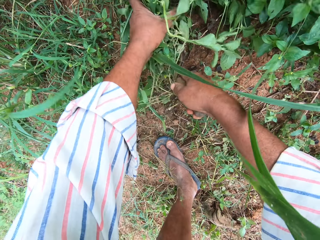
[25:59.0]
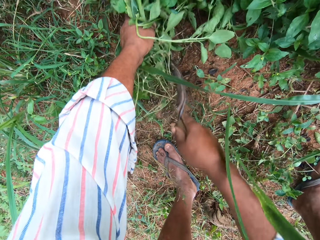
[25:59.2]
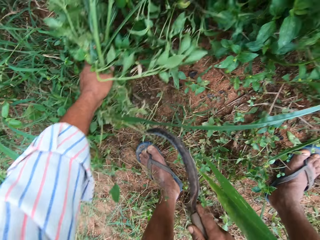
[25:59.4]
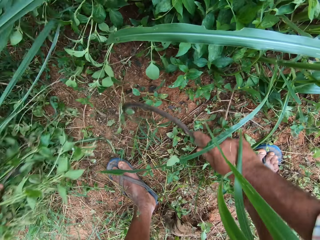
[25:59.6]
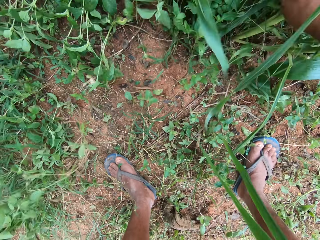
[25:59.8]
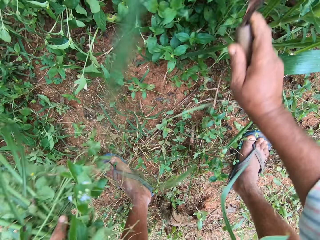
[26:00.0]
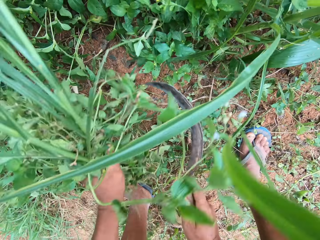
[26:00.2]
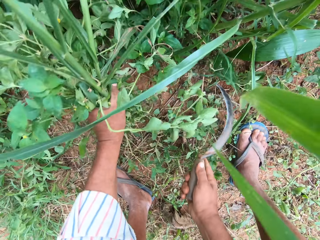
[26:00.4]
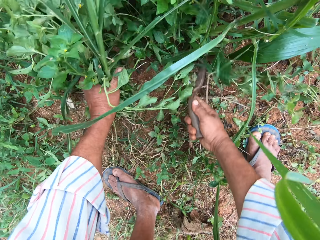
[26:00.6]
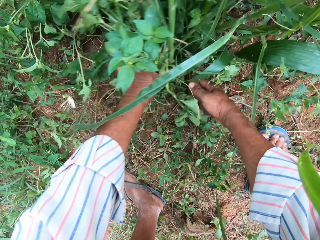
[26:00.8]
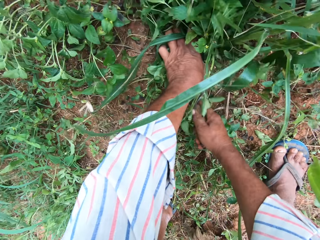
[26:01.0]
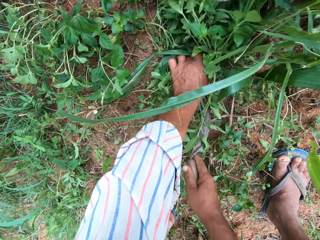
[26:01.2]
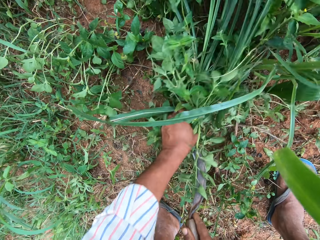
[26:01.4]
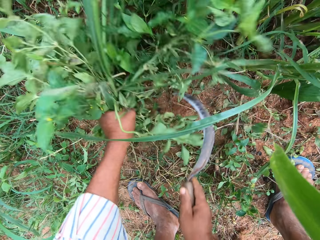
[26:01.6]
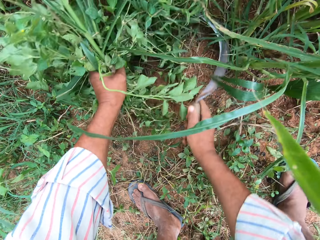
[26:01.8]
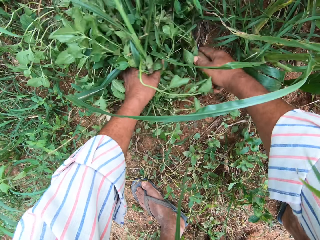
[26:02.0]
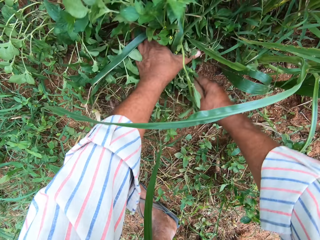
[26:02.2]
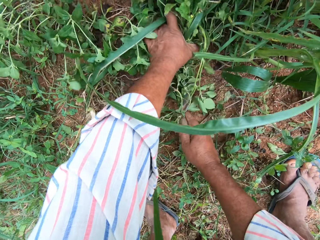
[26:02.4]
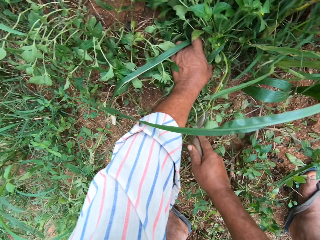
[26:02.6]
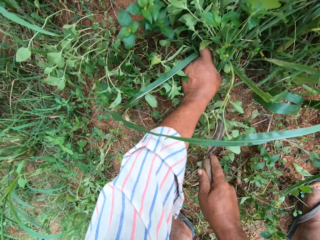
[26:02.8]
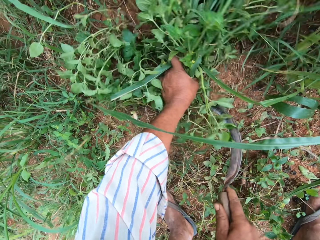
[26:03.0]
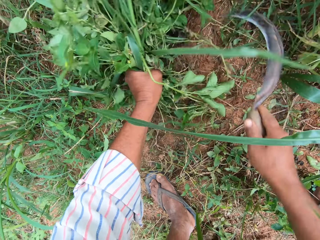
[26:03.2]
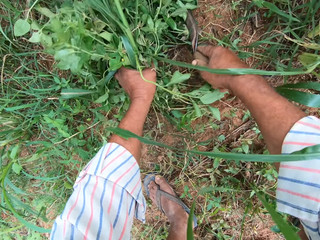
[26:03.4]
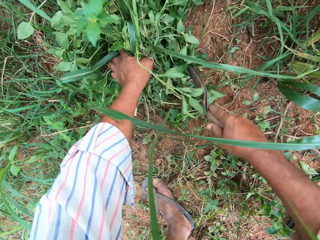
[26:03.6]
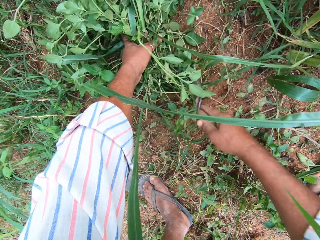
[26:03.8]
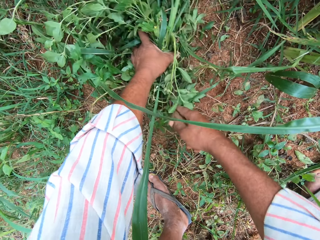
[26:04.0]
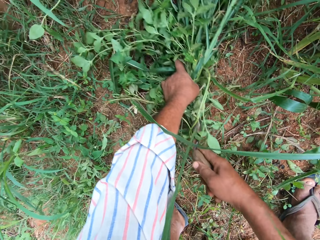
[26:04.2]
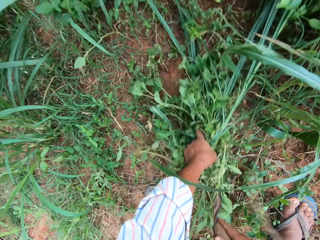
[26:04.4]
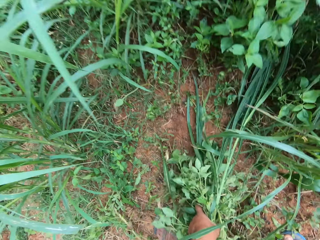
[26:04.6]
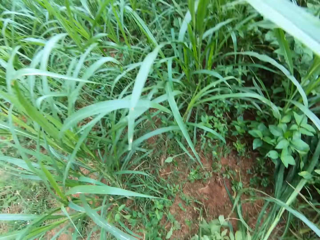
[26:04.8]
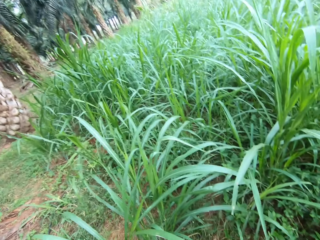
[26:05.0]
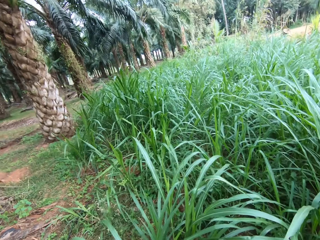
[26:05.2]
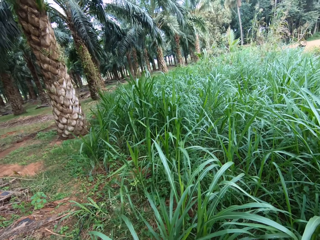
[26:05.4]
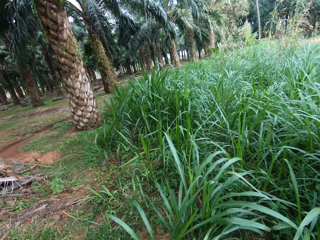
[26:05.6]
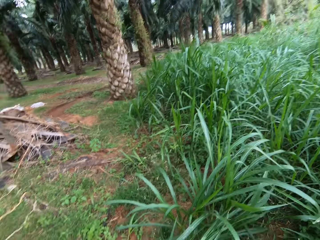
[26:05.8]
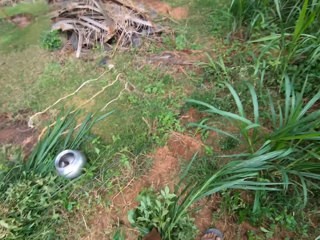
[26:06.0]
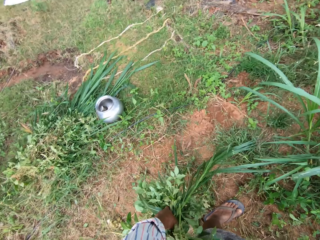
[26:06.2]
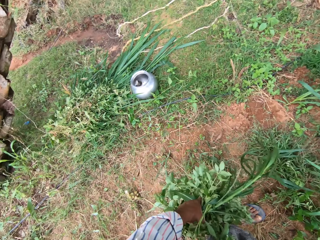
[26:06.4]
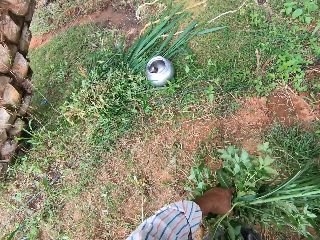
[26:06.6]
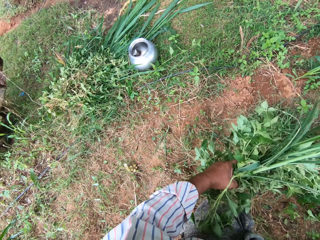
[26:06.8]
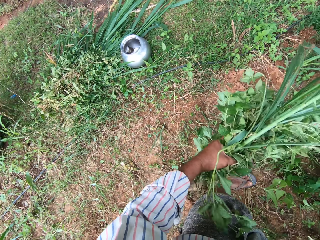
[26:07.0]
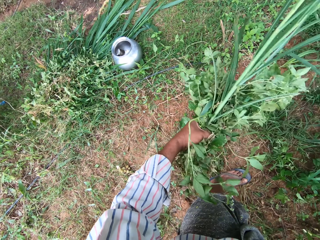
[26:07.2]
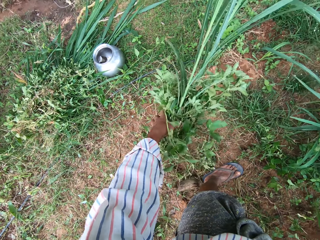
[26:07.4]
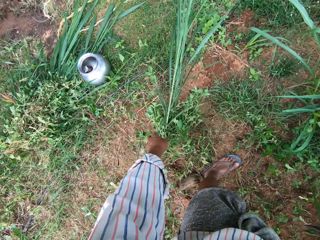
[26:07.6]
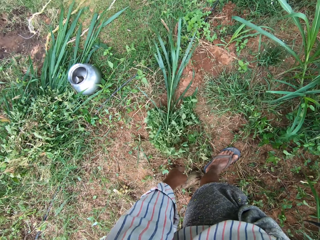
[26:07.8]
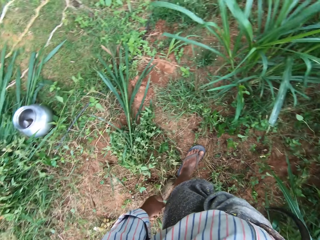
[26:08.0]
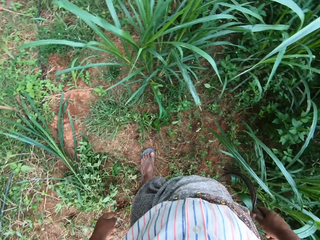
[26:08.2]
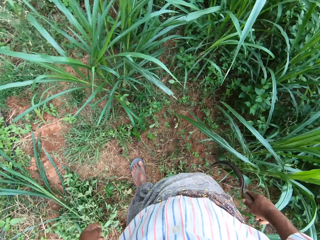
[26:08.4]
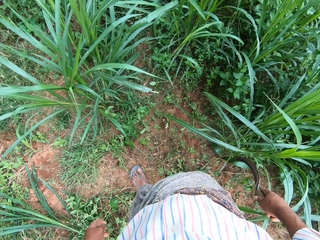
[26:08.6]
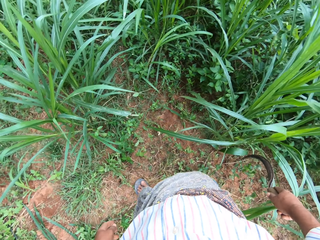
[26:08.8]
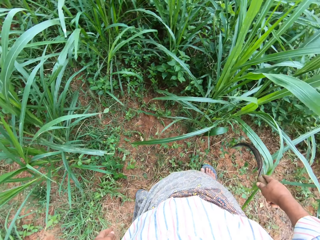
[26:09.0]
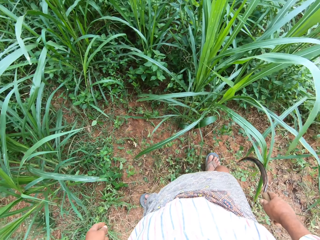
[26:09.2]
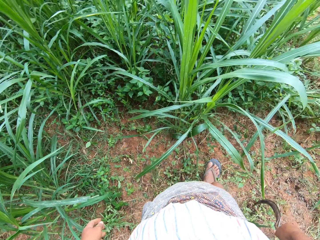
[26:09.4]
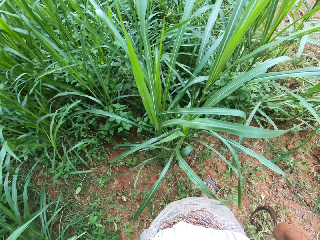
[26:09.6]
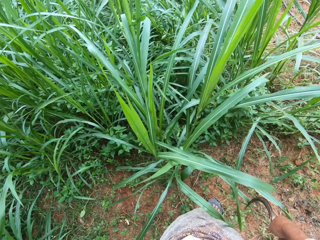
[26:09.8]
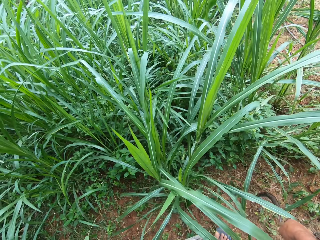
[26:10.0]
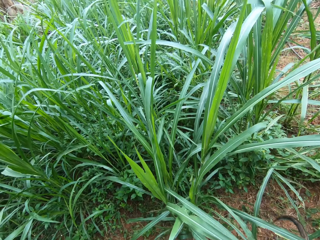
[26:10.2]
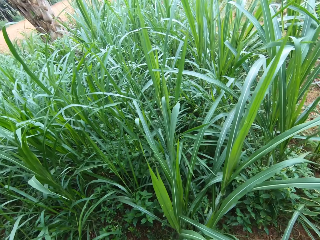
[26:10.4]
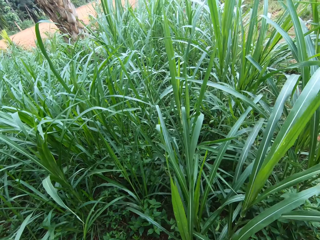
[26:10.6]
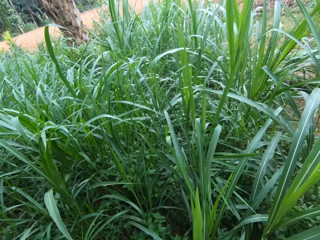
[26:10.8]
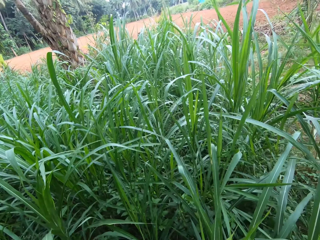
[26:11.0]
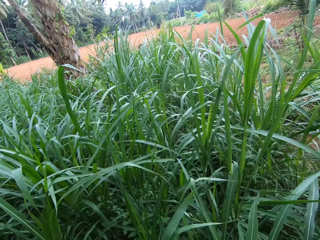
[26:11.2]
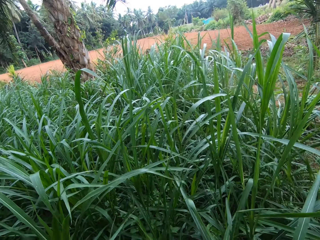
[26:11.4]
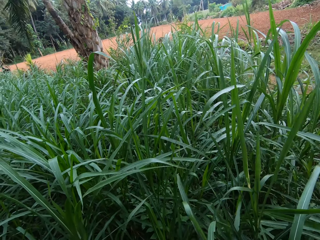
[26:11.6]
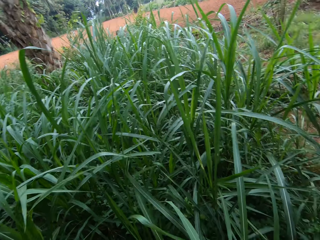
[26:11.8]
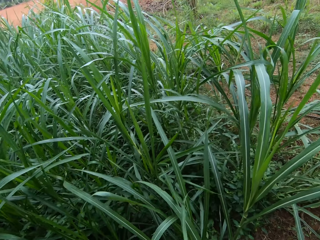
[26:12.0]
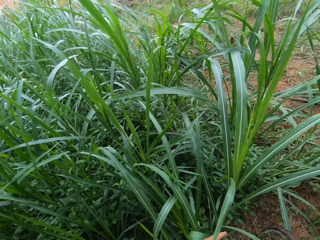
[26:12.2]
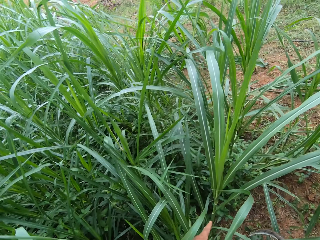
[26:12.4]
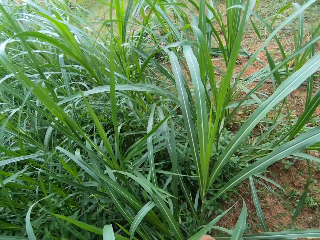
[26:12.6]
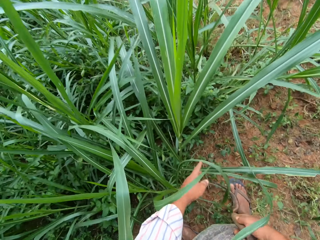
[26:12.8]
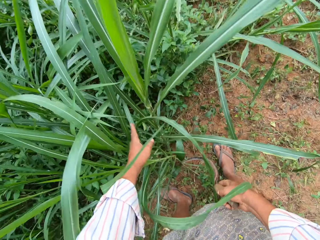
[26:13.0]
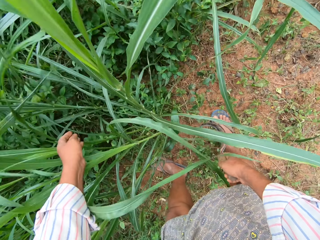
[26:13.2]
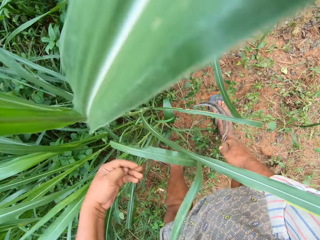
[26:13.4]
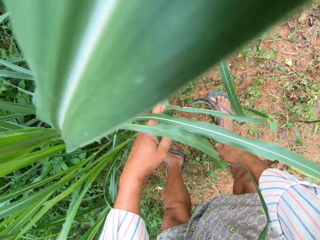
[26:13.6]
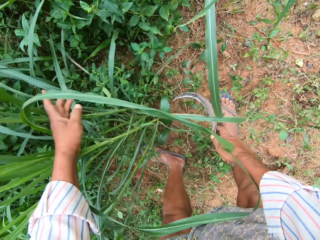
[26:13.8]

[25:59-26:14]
The camera wearer cuts grasses. They cut grasses repeatedly. They drop the grass on the ground. They look around.

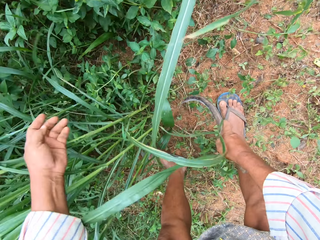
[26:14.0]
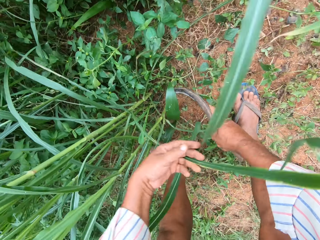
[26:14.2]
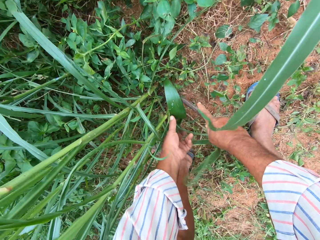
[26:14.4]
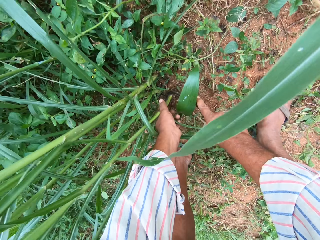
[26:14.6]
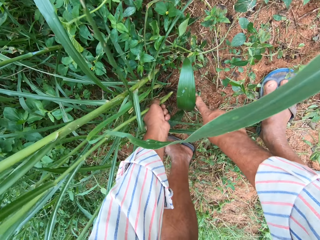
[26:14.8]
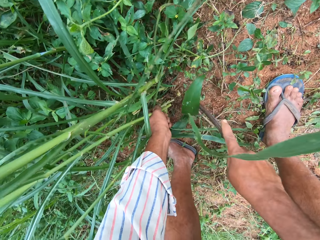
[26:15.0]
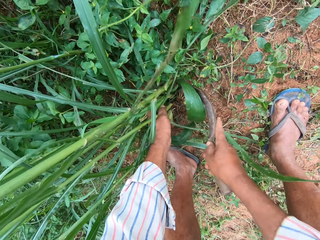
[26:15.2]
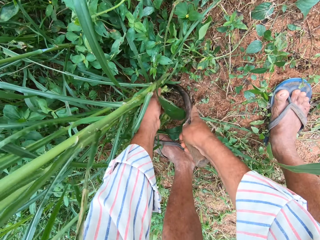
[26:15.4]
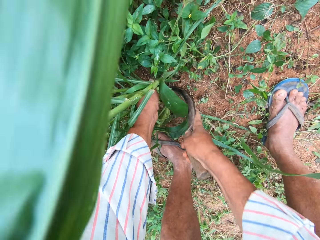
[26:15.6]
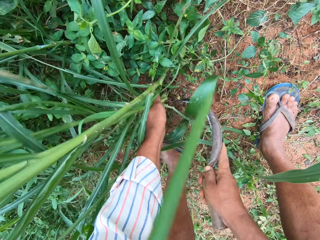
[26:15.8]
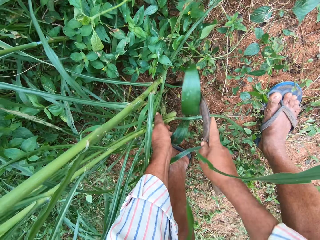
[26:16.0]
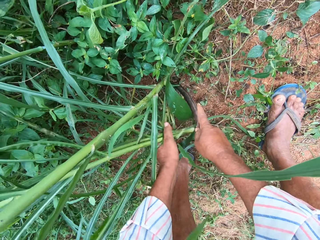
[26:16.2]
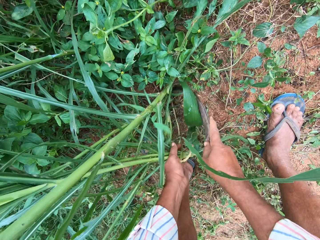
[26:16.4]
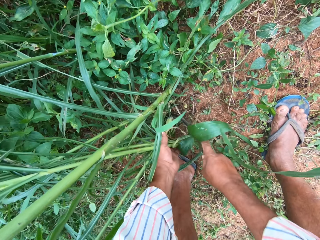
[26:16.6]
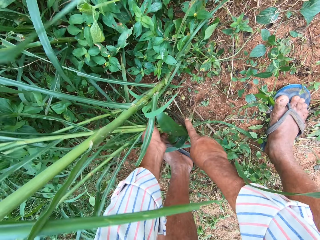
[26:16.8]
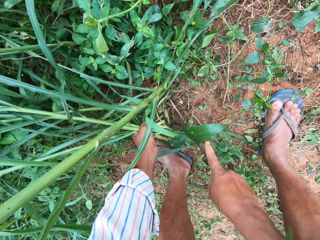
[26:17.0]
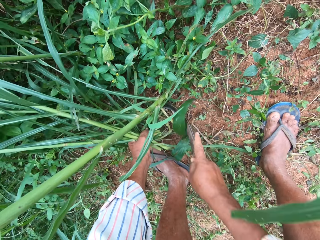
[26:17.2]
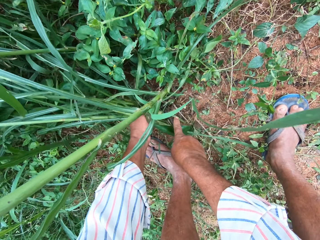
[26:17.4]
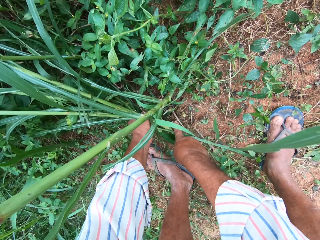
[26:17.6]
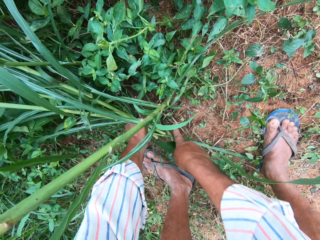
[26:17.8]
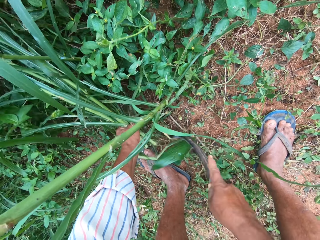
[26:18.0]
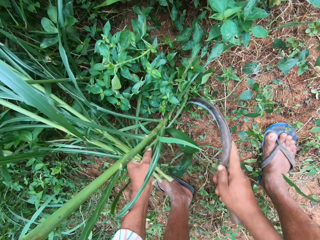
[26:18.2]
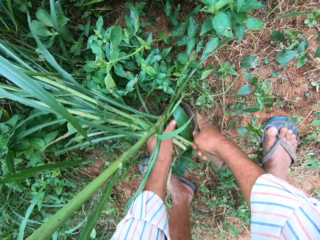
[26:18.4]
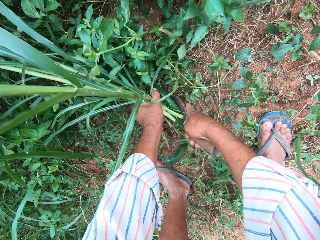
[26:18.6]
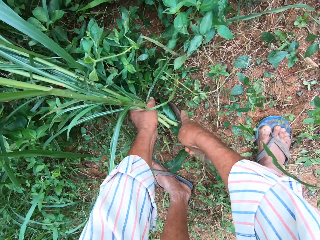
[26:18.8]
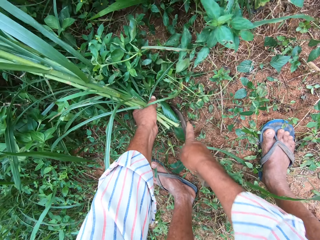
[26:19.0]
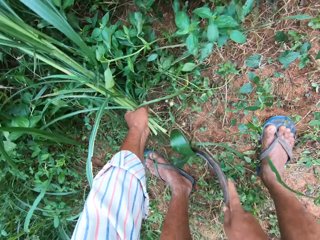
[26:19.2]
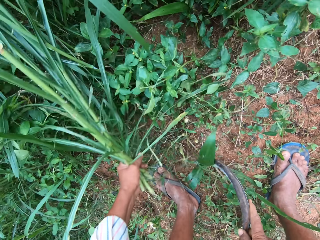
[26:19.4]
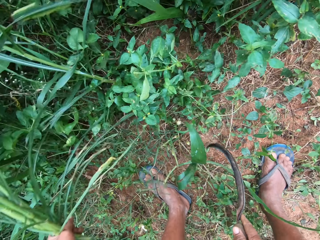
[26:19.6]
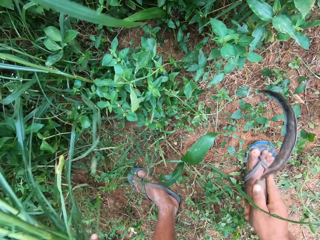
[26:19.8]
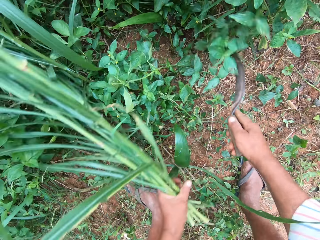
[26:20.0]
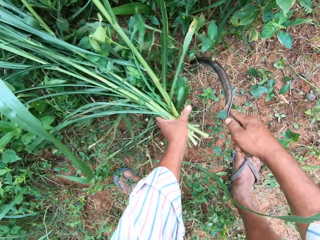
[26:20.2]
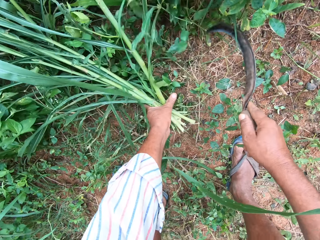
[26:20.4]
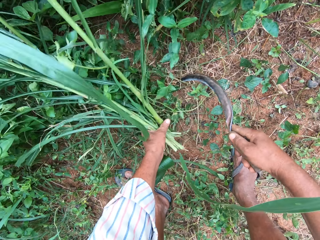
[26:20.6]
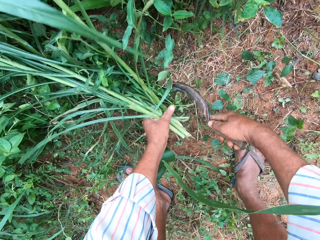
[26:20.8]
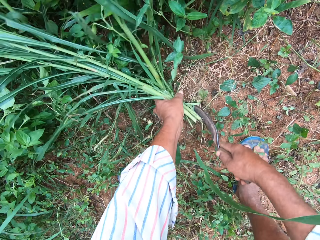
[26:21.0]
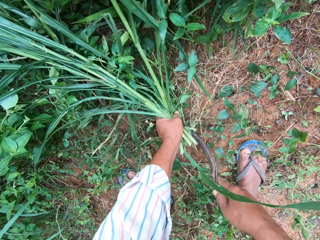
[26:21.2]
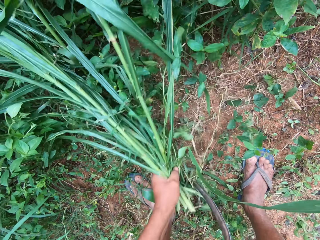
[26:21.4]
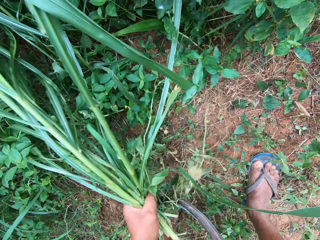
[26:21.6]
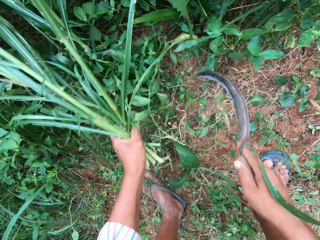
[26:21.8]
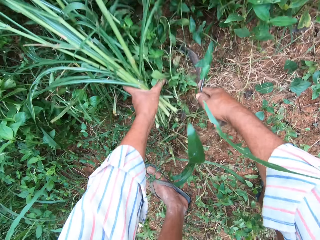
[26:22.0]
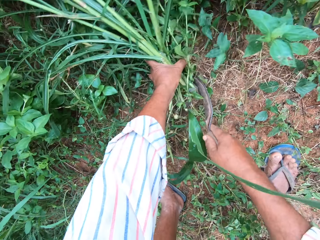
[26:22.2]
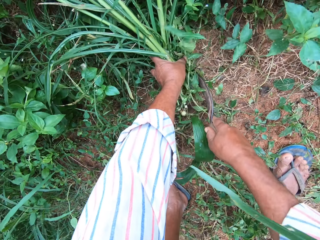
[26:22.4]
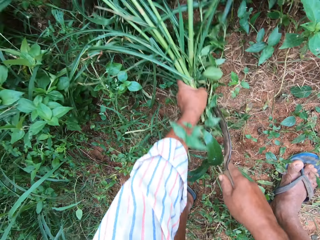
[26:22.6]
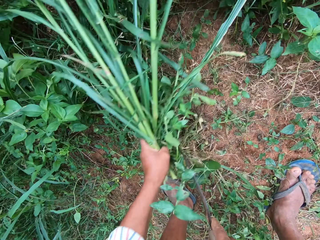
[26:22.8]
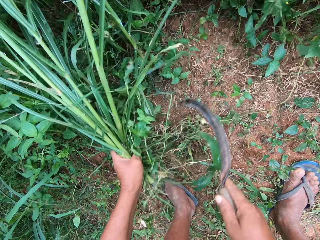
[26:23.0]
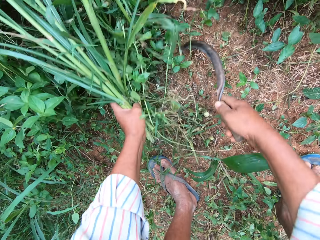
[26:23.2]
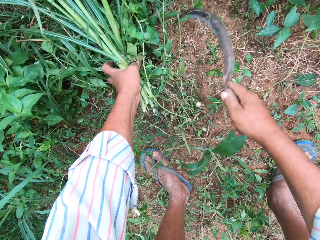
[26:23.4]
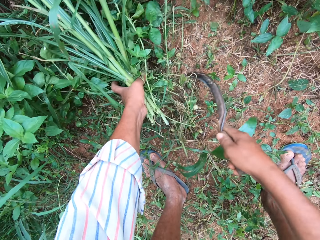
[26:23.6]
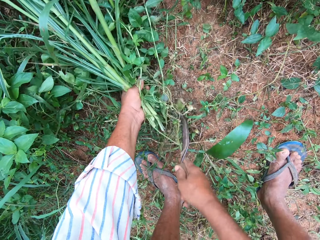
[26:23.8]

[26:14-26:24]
The camera wearer grabs grasses. They cut Napier grass. They cut the grasses repeatedly.
